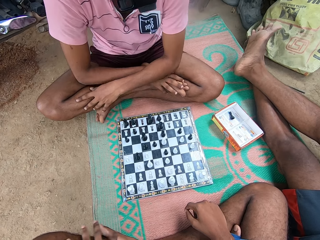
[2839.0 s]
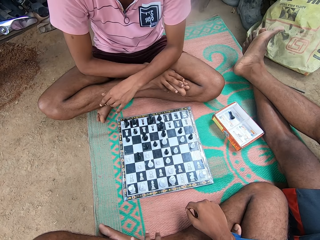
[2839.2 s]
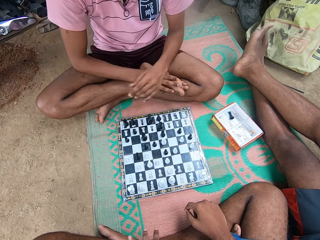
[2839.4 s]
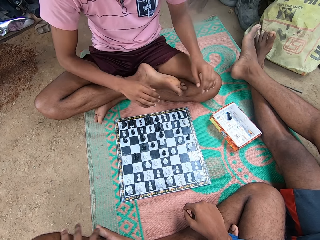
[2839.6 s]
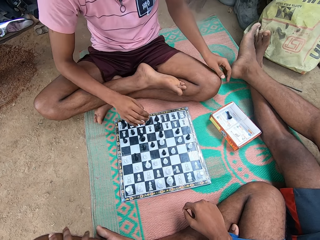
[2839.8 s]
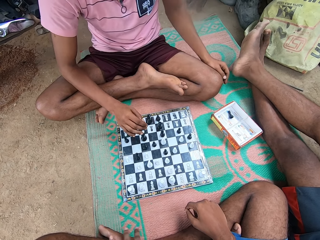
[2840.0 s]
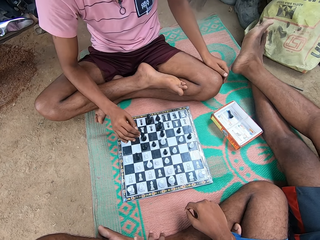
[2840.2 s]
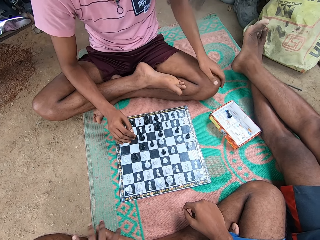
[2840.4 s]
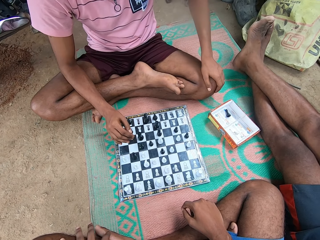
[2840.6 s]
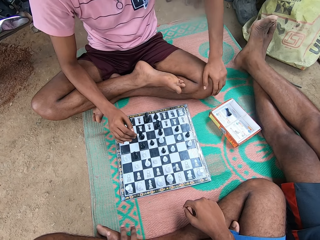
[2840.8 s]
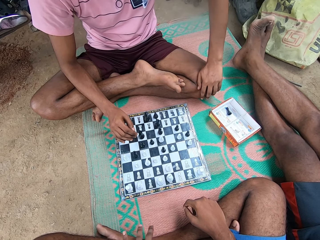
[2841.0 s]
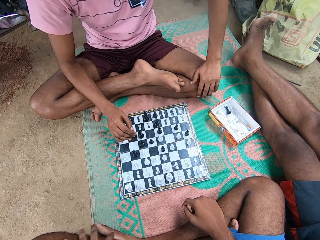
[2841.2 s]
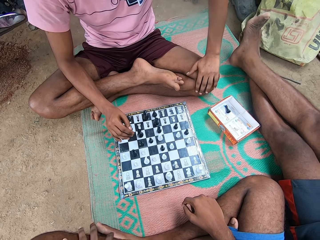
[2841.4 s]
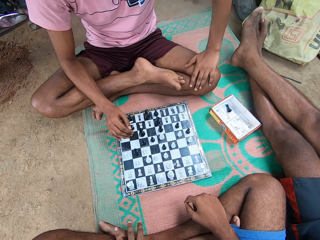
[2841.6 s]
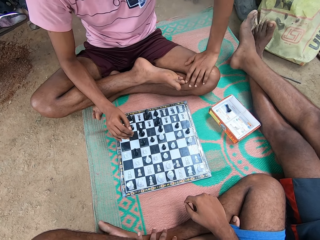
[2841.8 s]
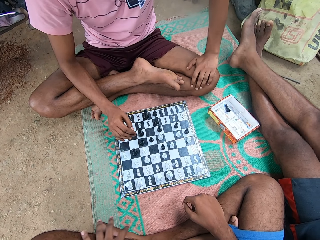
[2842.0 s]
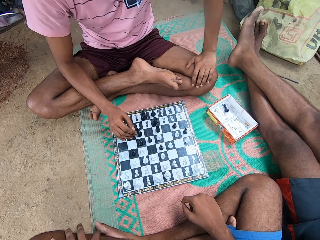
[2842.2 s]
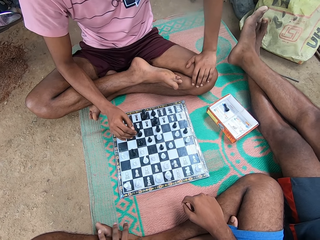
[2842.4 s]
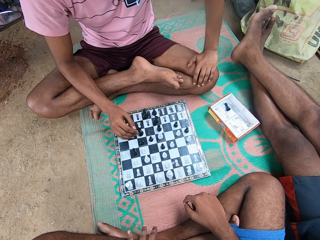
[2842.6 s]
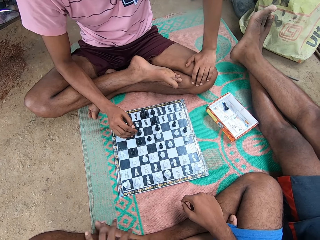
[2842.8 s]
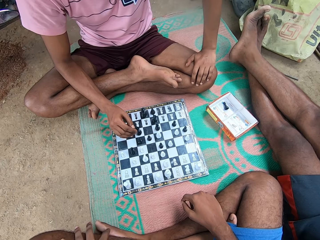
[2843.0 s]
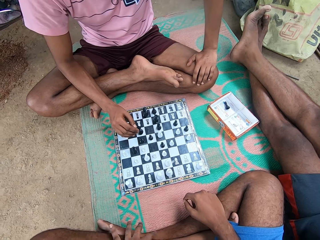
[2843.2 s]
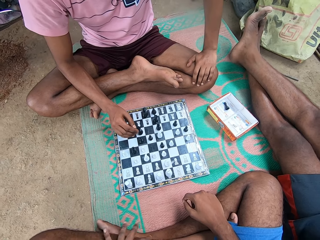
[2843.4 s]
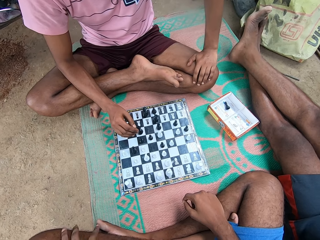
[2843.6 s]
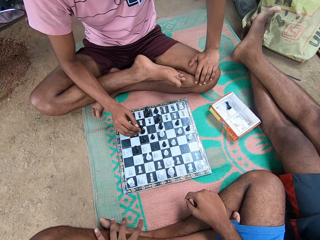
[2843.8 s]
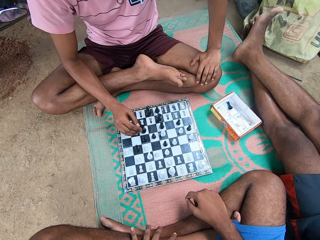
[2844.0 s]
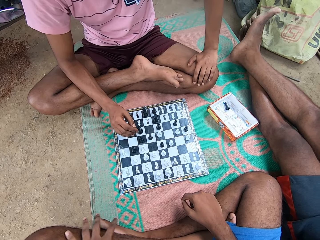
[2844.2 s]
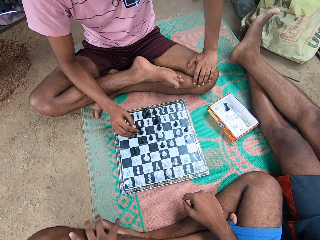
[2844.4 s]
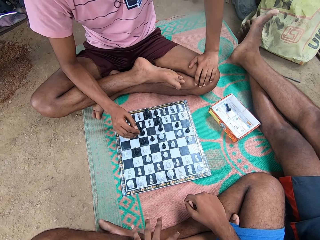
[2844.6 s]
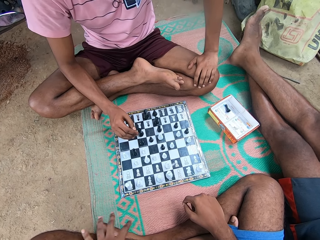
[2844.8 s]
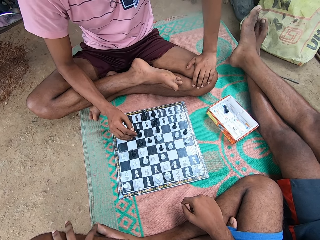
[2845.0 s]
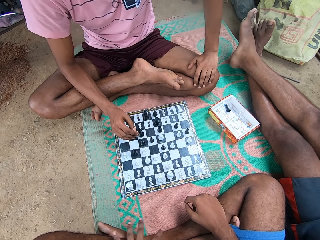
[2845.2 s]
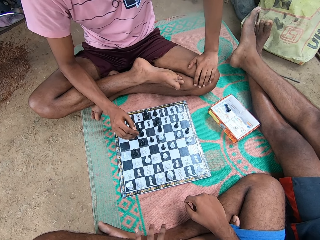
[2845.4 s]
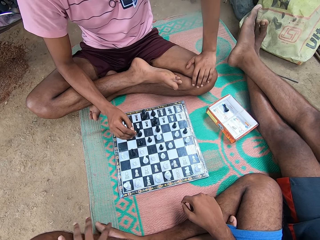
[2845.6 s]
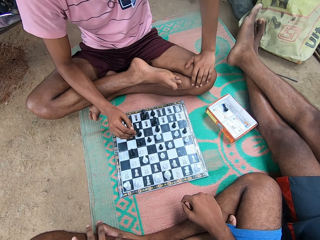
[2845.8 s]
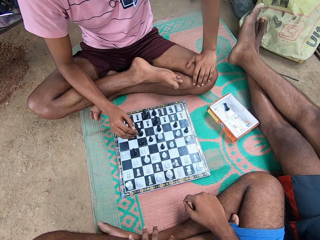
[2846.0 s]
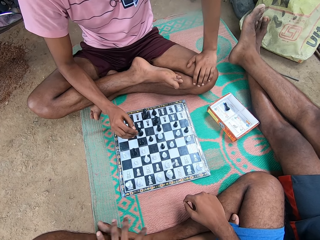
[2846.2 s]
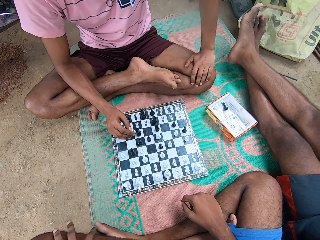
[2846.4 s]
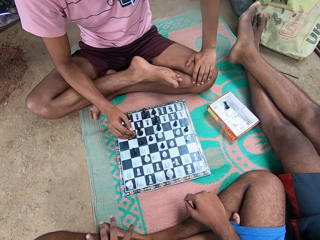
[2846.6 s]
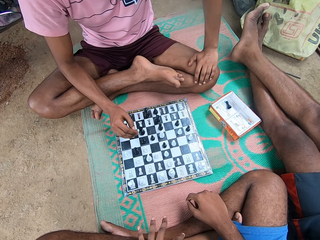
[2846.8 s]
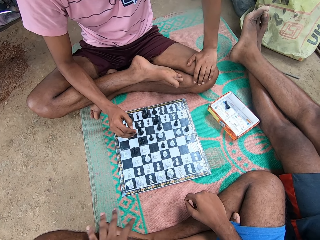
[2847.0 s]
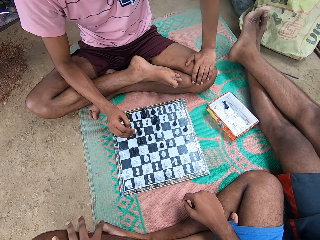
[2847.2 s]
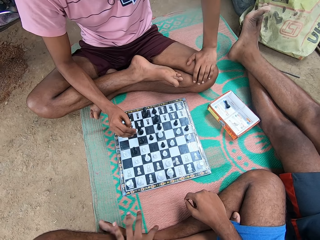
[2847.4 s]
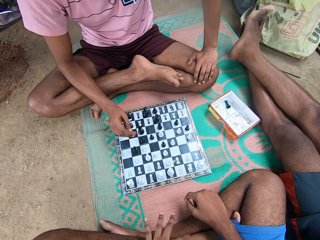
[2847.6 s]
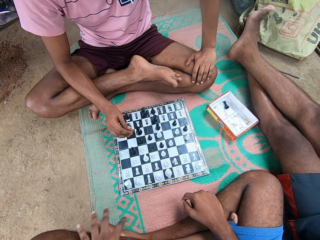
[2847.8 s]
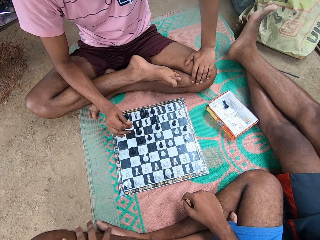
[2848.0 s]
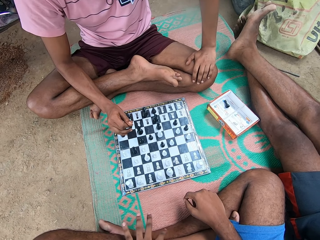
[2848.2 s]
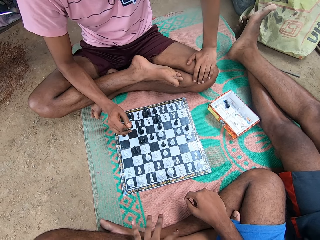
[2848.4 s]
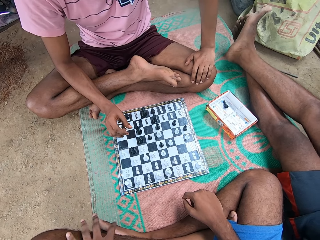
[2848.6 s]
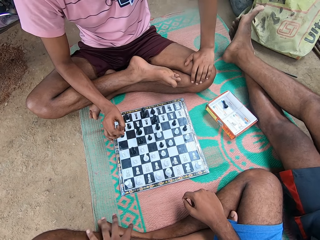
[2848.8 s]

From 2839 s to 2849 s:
A person sits upright. The camera wearer positions the left hand on the left knee. They move the right hand towards the chessboard.

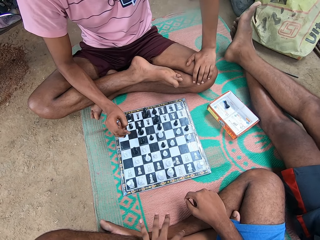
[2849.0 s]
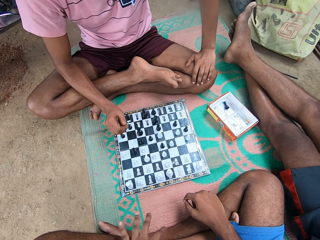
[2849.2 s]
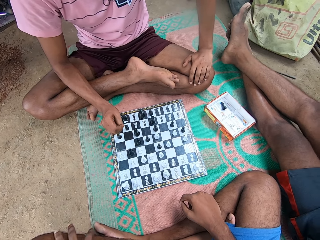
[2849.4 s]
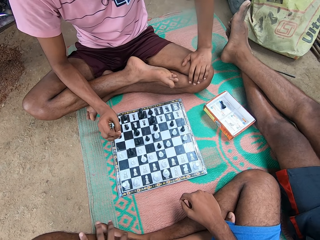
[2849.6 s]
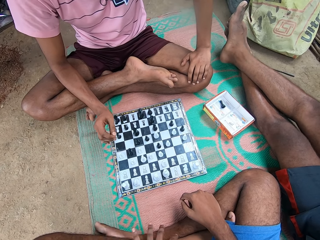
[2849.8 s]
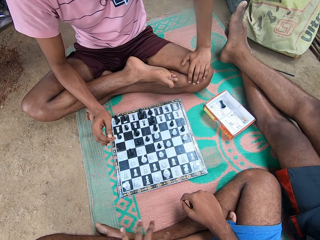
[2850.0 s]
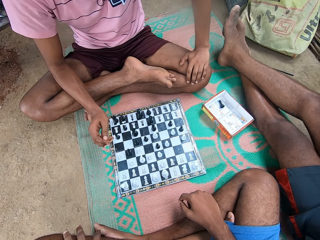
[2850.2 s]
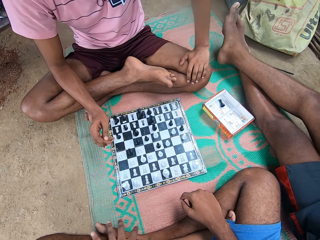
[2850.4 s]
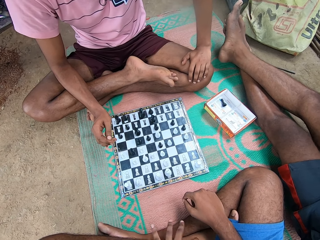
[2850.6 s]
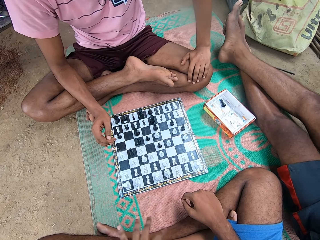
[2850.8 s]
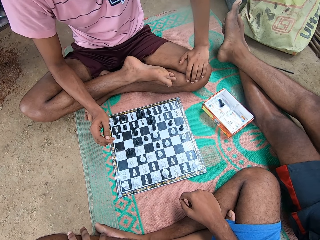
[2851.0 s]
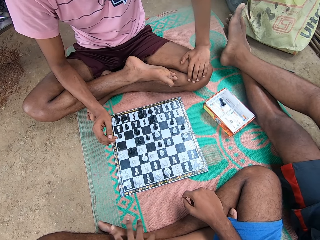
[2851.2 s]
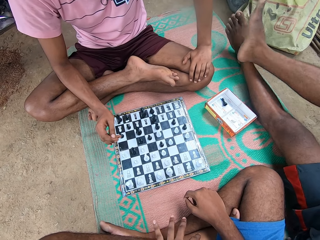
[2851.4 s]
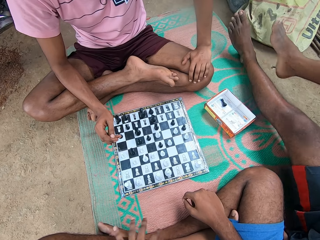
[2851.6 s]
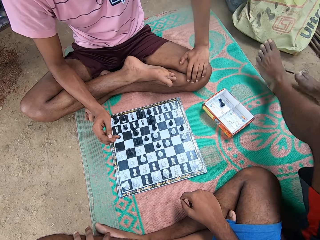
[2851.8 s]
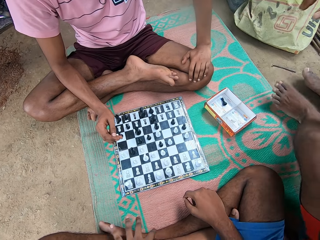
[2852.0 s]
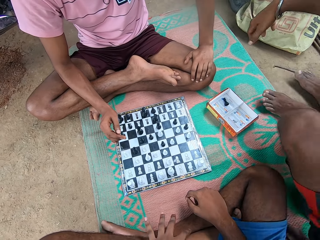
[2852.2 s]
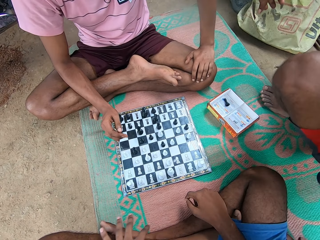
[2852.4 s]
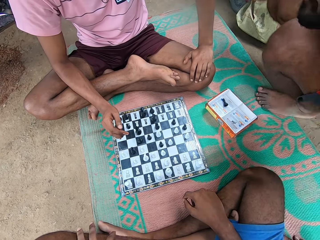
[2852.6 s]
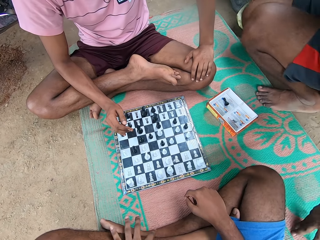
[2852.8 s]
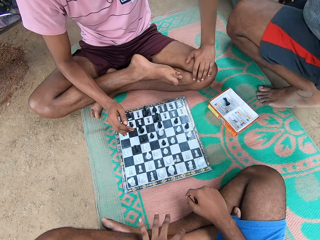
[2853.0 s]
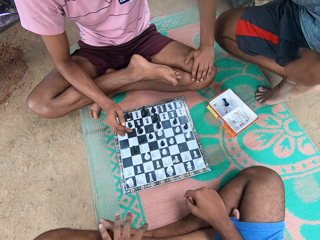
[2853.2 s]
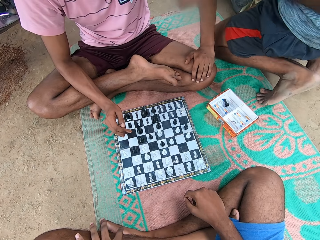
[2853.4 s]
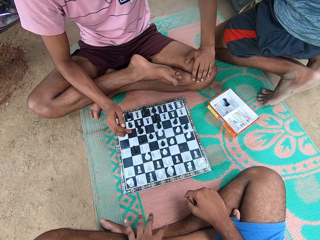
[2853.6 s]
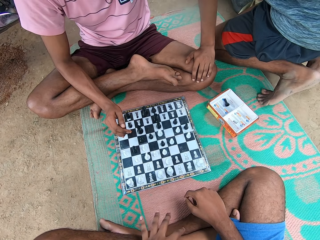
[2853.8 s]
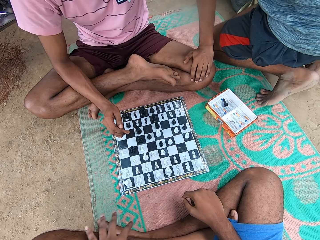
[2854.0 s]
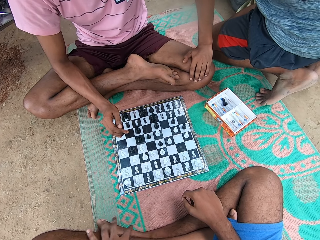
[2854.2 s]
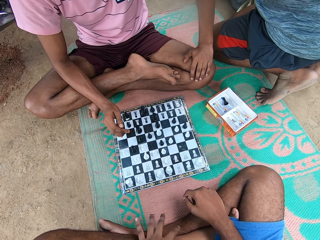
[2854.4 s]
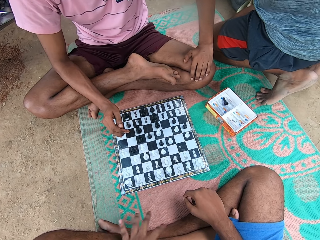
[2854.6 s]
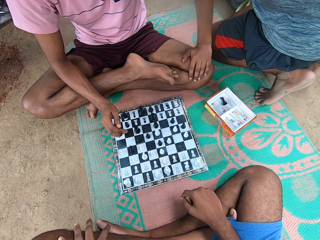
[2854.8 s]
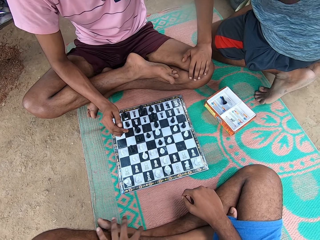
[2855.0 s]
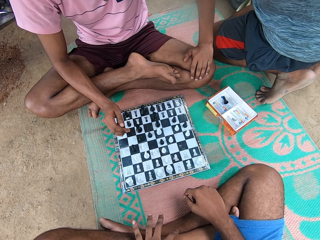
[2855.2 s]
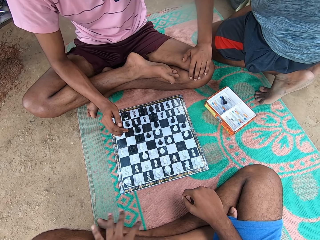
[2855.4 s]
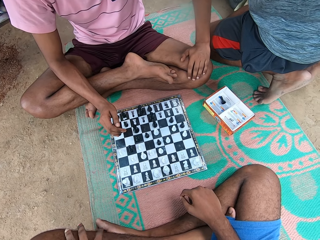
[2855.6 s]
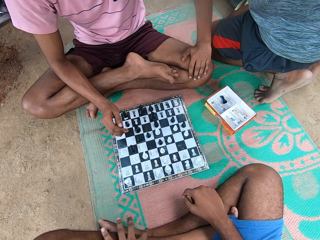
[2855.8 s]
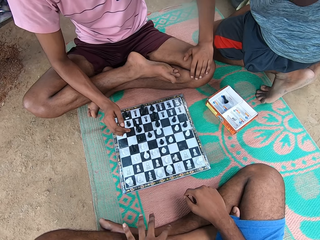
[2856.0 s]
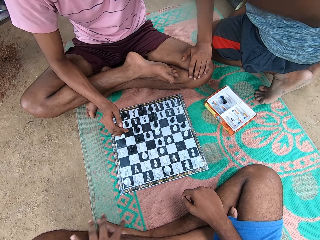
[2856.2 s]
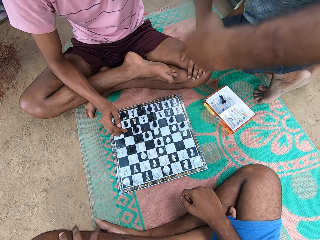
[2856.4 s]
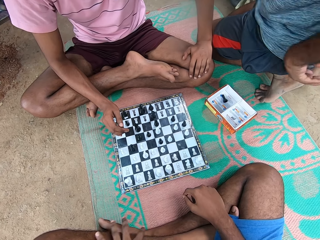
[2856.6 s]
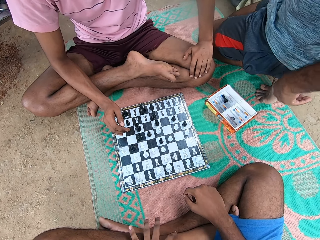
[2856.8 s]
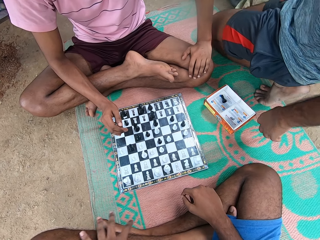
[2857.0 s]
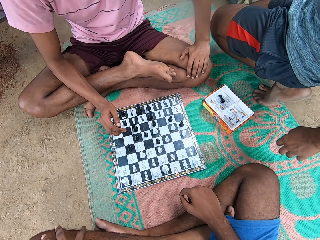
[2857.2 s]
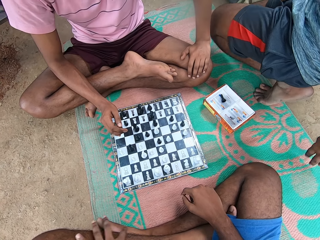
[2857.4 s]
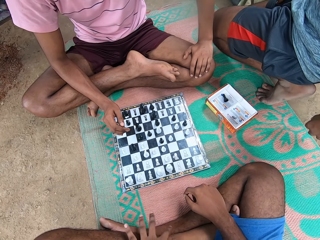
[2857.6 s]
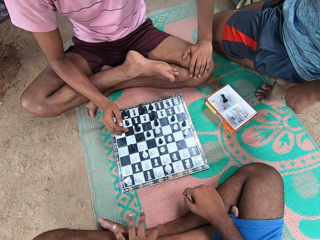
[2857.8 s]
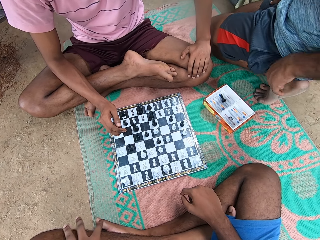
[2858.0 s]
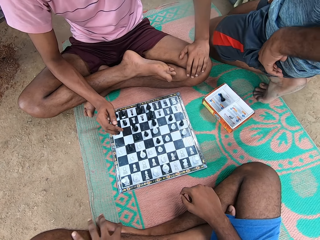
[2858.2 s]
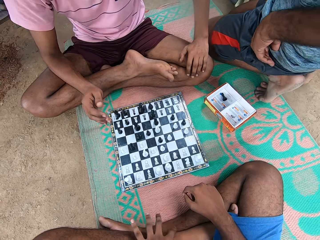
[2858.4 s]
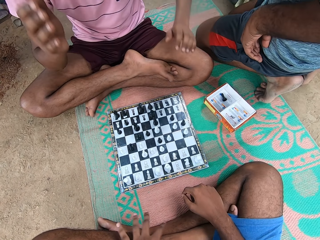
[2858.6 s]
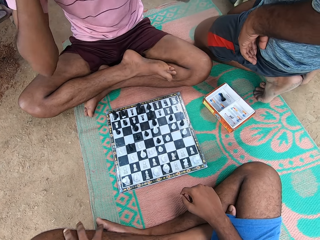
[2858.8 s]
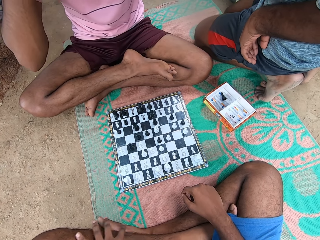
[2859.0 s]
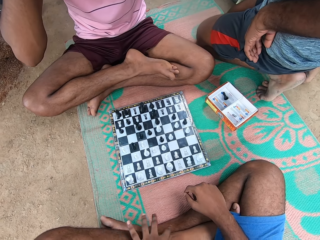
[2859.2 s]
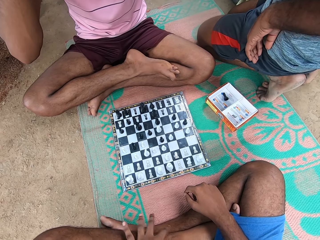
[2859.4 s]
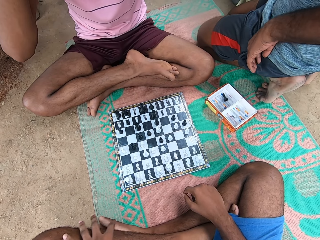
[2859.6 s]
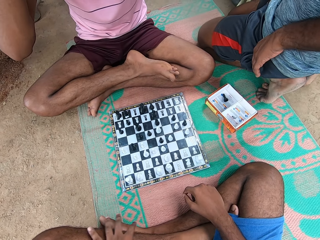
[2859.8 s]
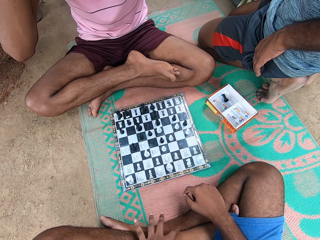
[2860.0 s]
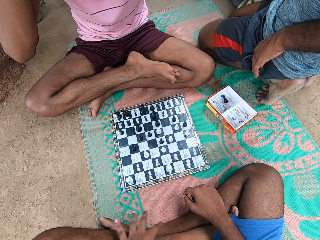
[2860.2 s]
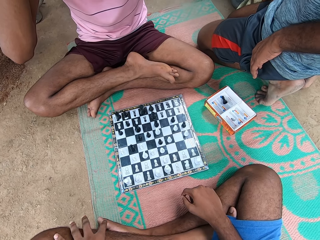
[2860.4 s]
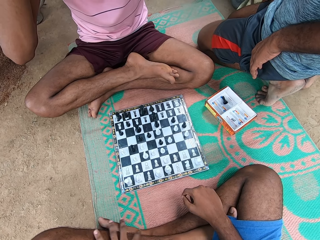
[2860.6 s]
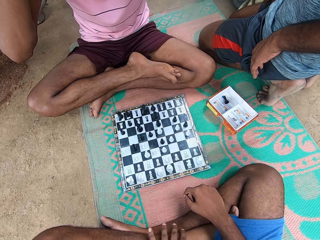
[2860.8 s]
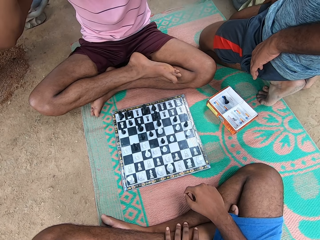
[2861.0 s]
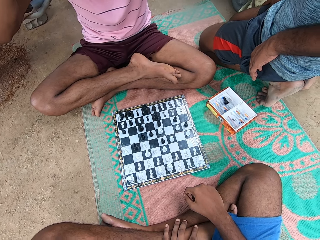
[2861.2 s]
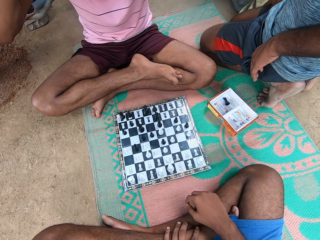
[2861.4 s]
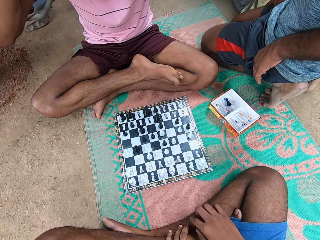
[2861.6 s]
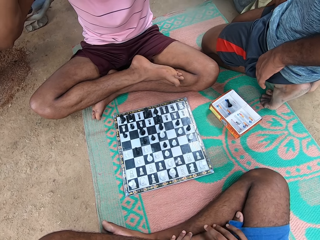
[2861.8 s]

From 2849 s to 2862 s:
A person rubs left hand fingers against each other. A man moves his hand. The man stands. The man kneels beside the person. The man leans back. The man kneels beside the person. The camera wearer talks. The person lifts both hands towards the head. The person adjusts the camera on the head.
